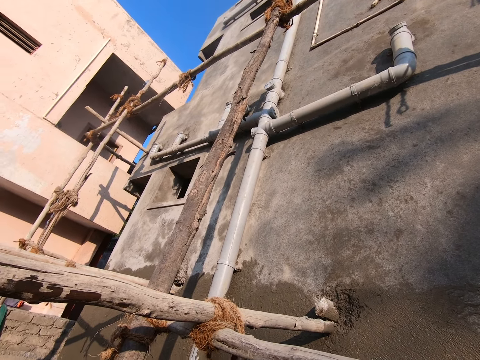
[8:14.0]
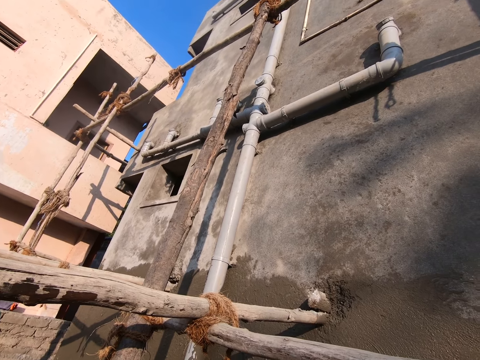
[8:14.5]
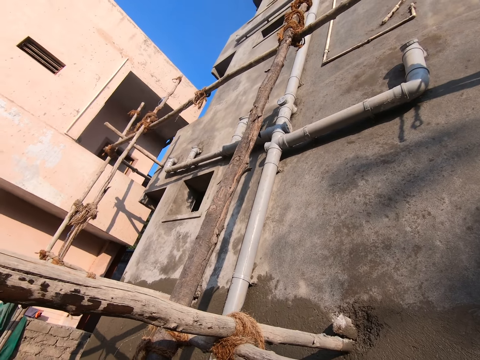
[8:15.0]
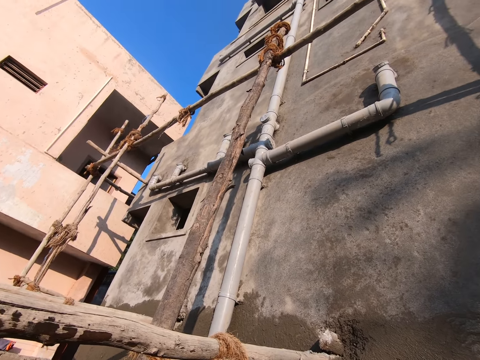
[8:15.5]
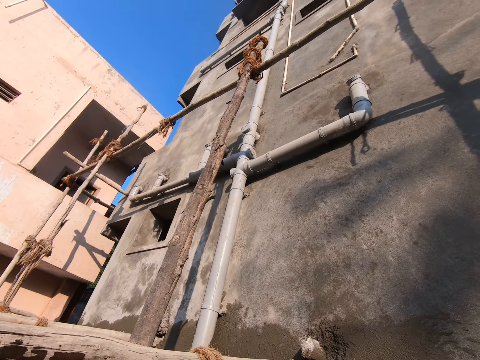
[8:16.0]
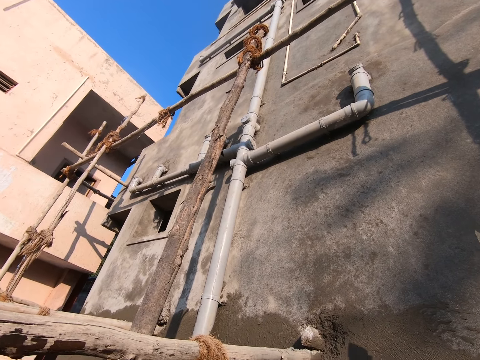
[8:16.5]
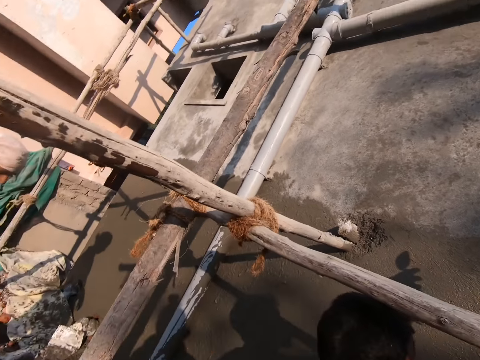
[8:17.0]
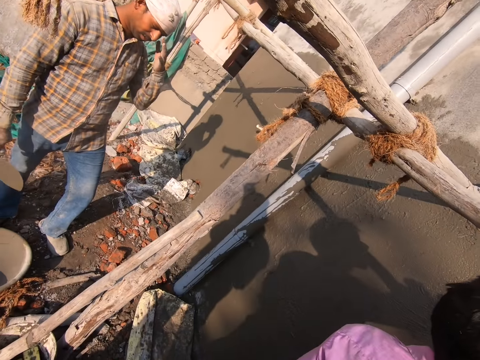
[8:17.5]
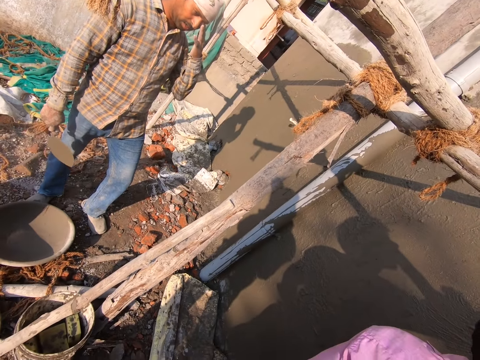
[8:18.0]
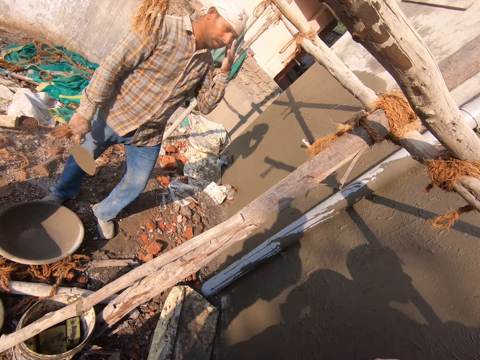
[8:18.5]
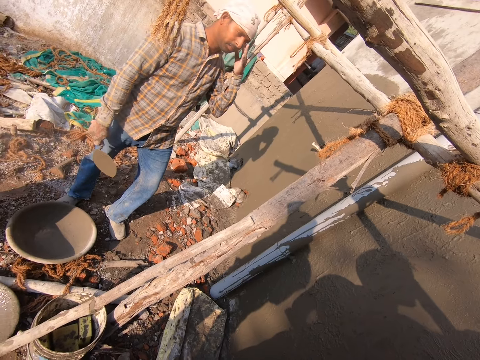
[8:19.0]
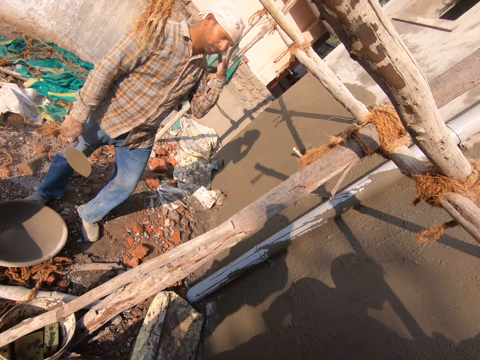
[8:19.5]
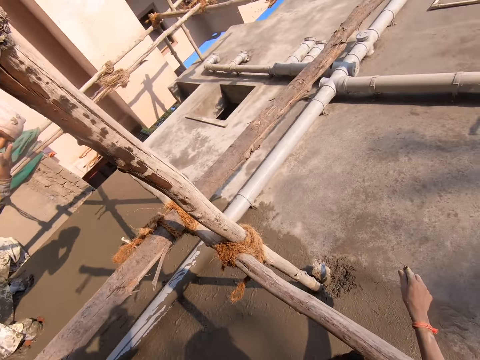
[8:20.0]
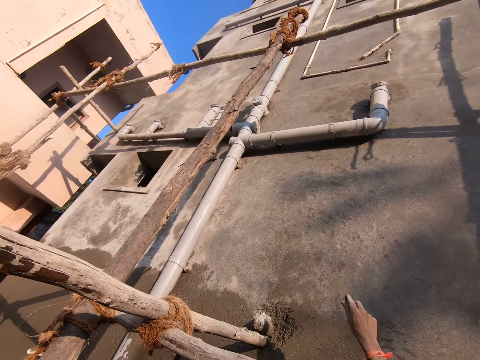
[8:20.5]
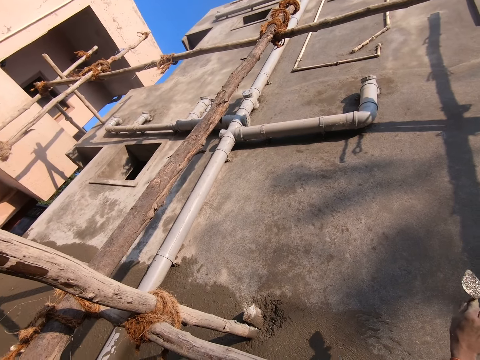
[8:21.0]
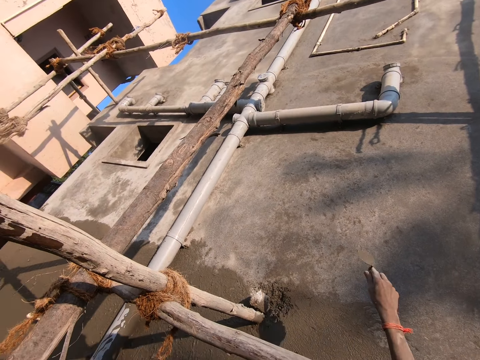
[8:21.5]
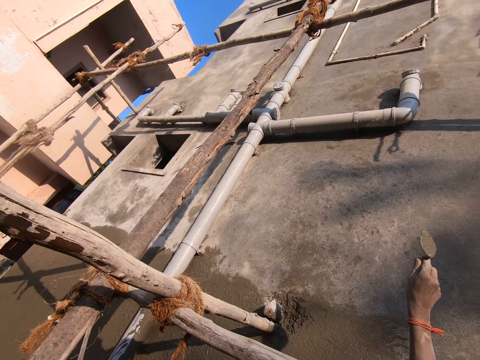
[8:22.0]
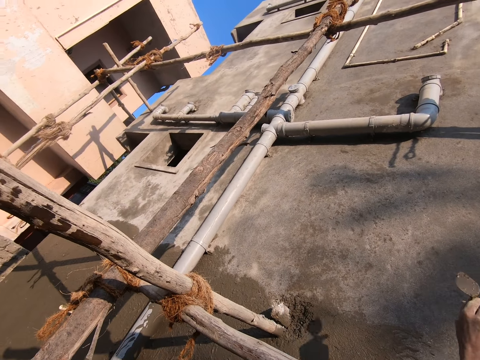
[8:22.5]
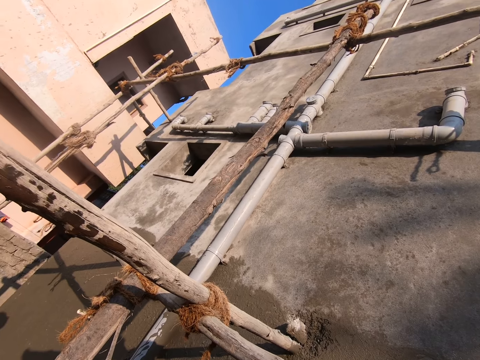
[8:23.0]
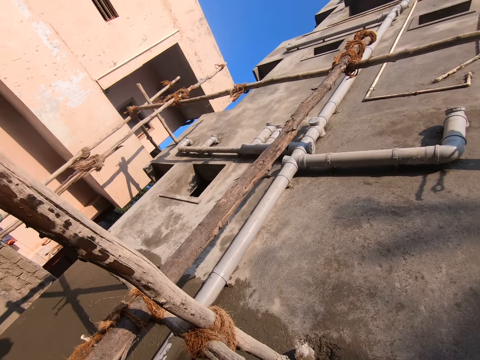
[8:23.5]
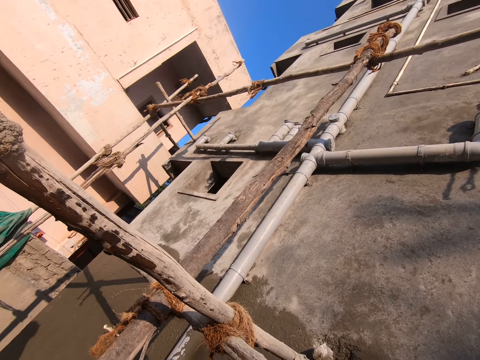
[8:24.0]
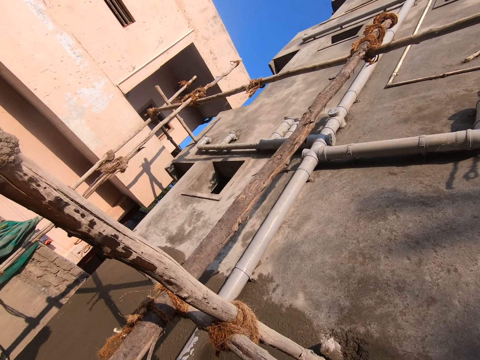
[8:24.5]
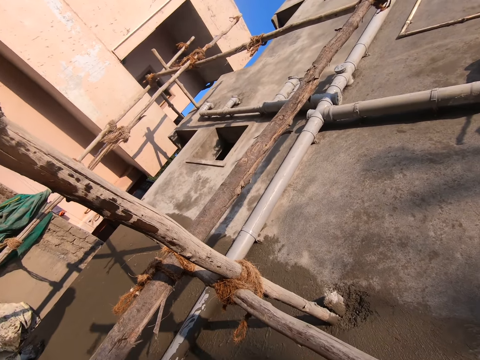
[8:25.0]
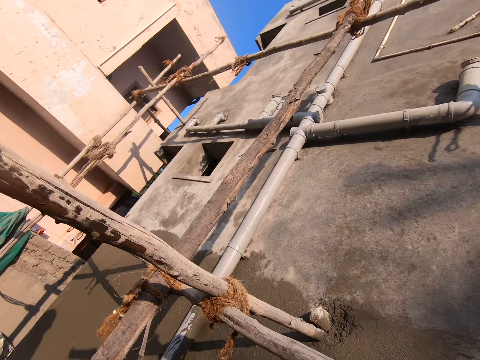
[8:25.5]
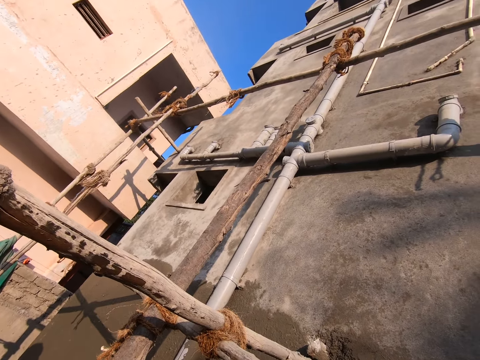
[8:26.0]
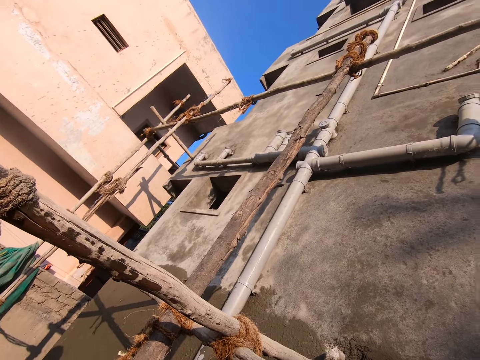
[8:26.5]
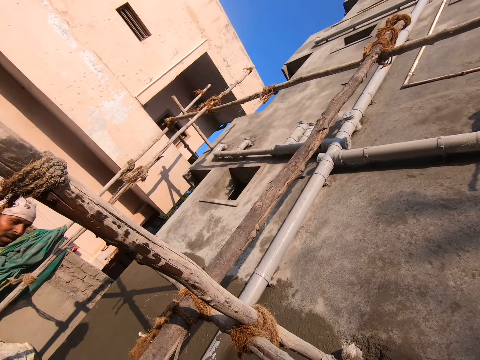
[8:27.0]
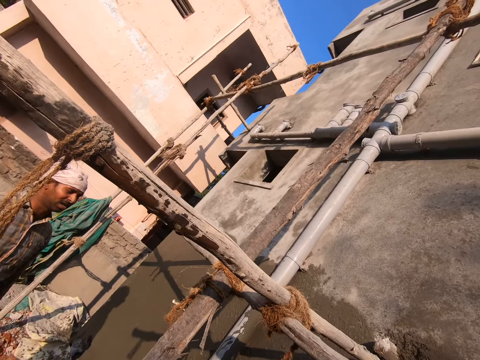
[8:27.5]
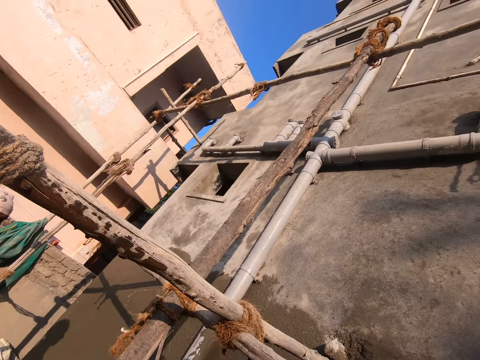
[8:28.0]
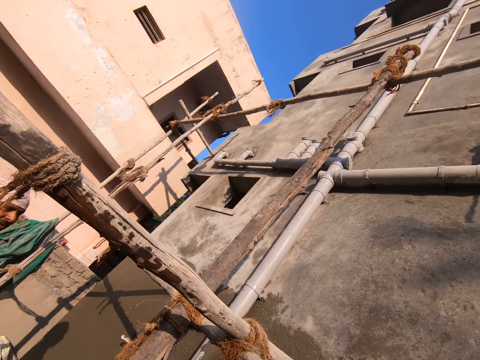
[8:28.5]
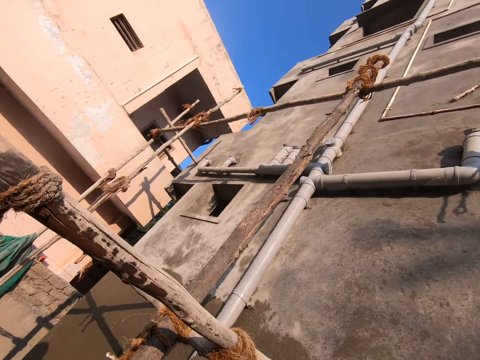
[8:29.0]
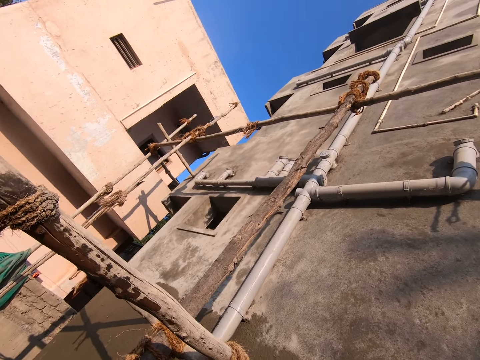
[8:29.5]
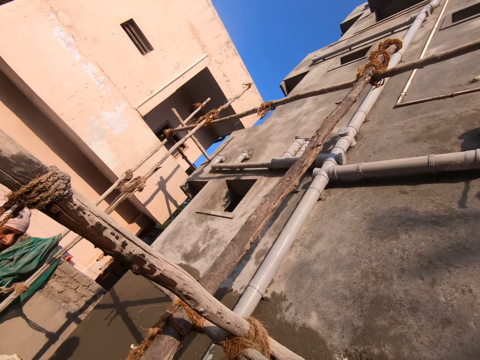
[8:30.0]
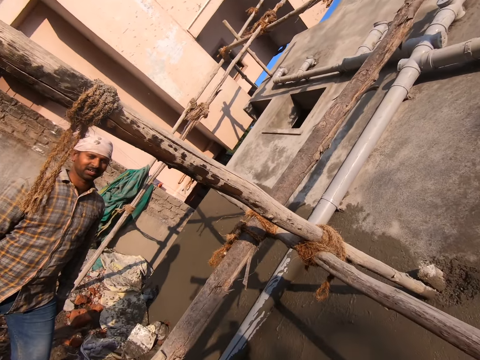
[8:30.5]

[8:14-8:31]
A person talks to another person. The other person touches the face. The first person moves the hand. The other person talks to the first person. The other person looks around.

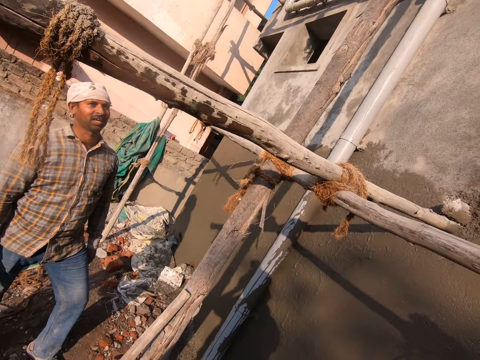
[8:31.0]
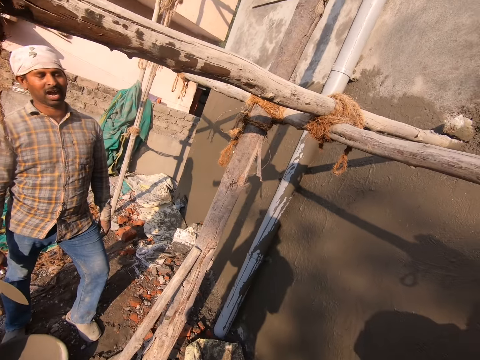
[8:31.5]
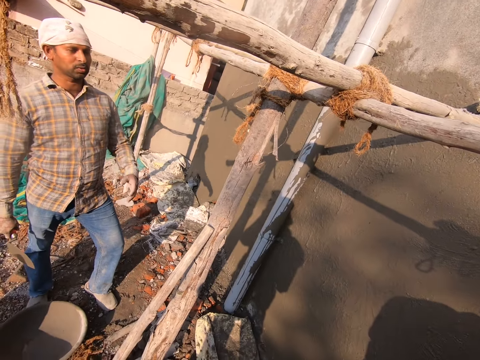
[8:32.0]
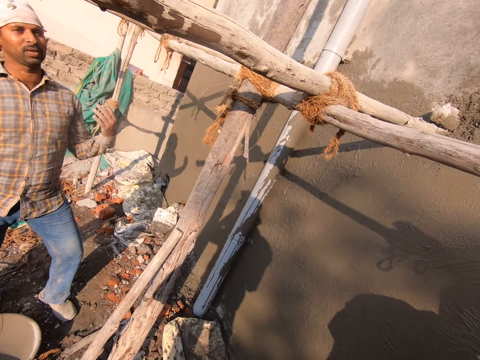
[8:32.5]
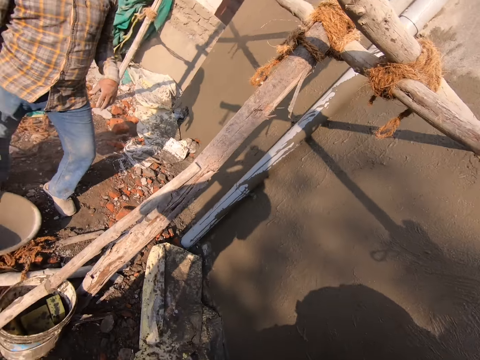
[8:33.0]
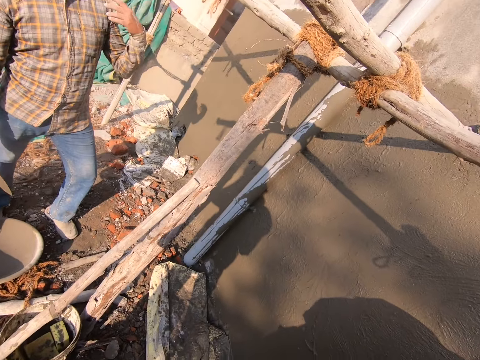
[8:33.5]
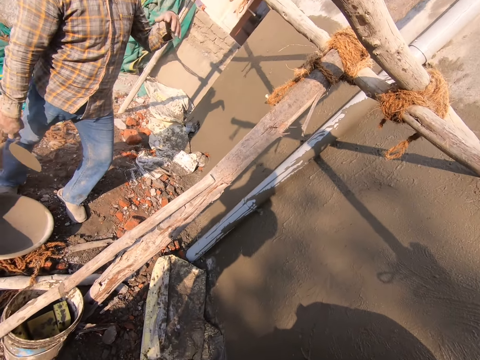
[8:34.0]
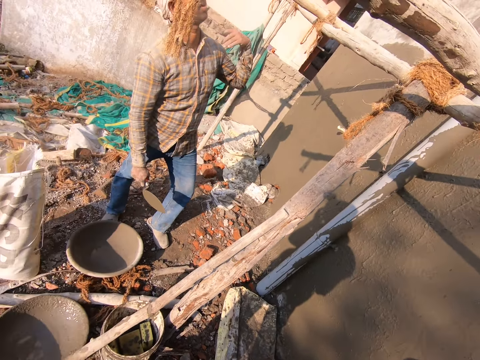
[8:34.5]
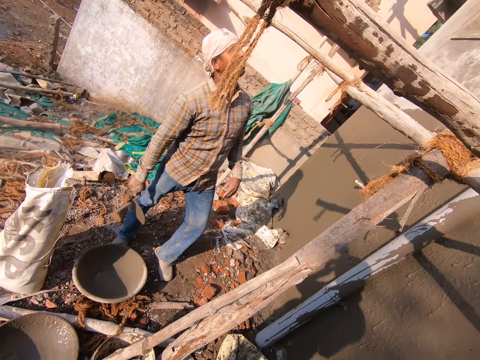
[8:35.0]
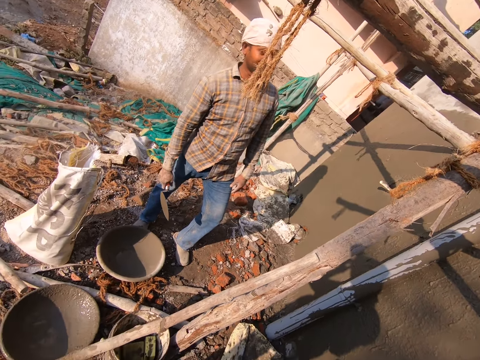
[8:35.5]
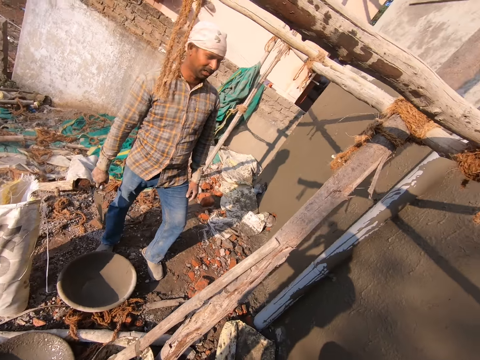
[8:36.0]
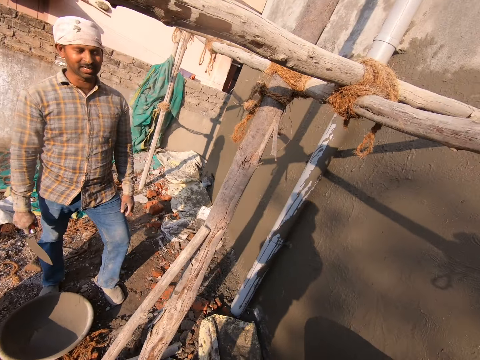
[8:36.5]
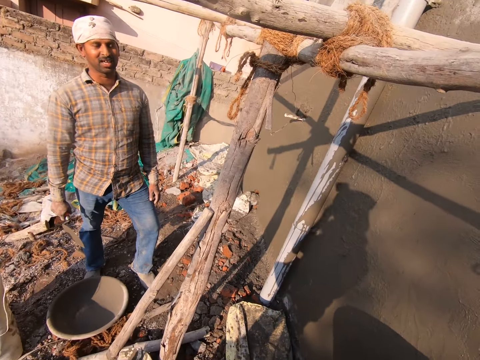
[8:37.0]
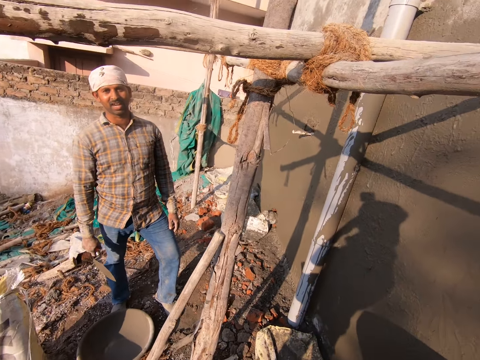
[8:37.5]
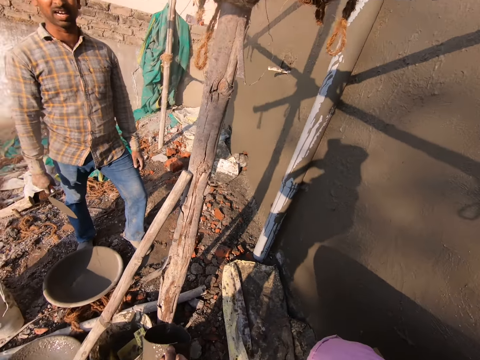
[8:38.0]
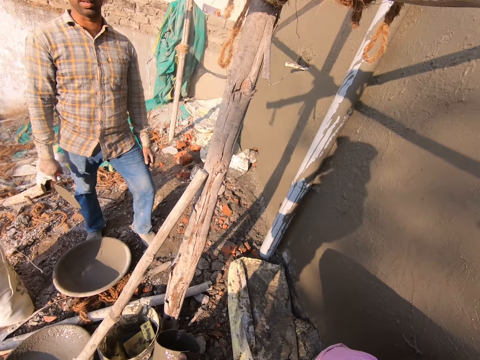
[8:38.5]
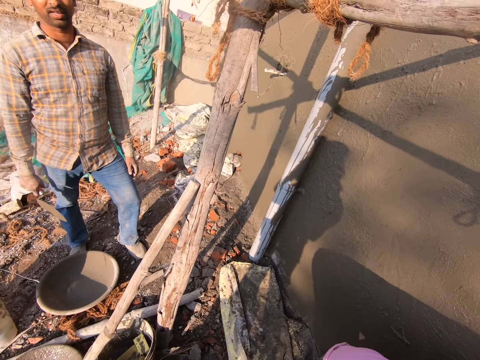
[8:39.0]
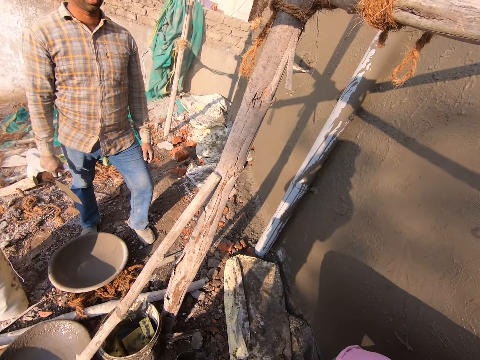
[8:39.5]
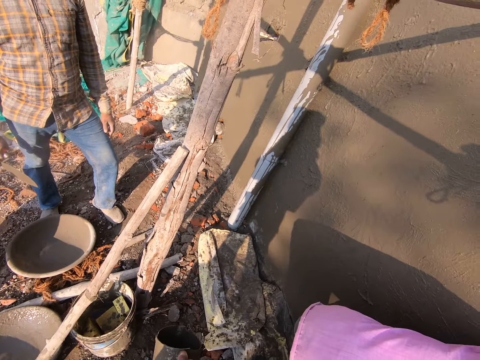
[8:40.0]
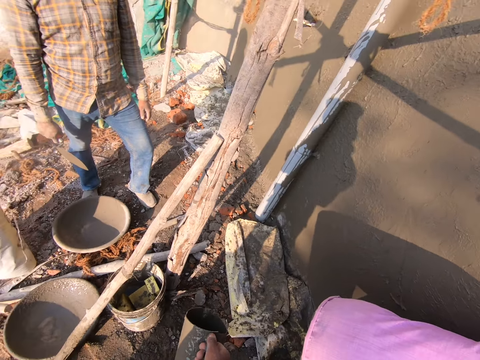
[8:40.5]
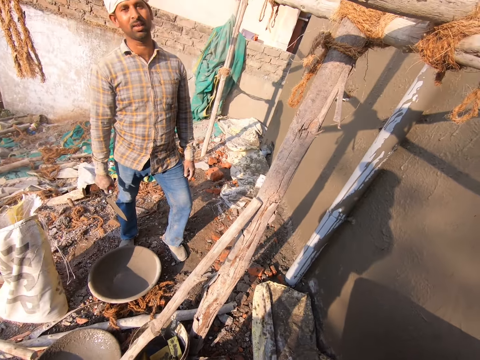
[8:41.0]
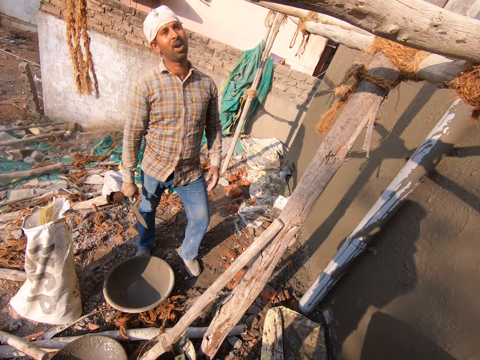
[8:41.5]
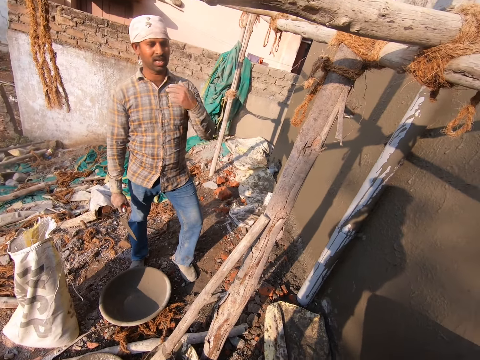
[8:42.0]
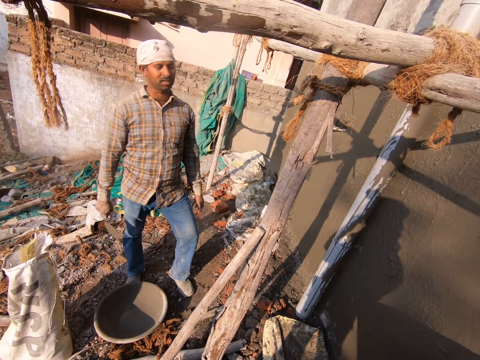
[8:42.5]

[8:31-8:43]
A person moves the hand.
